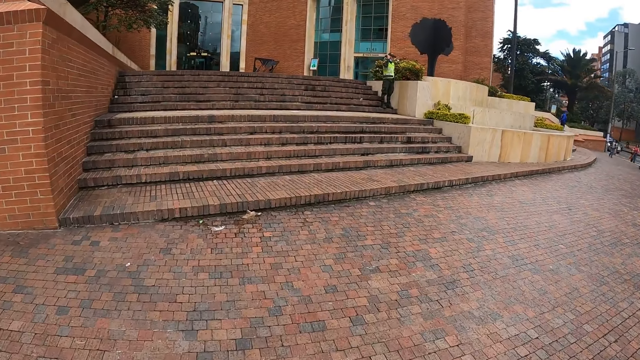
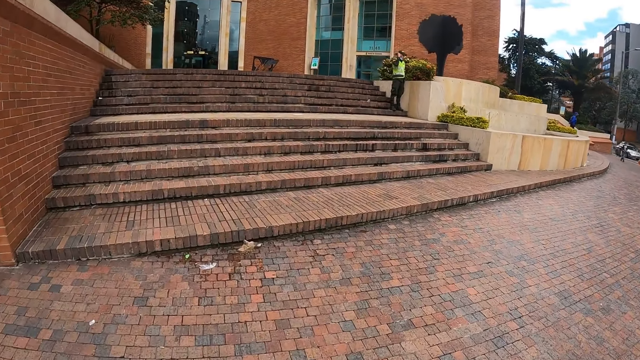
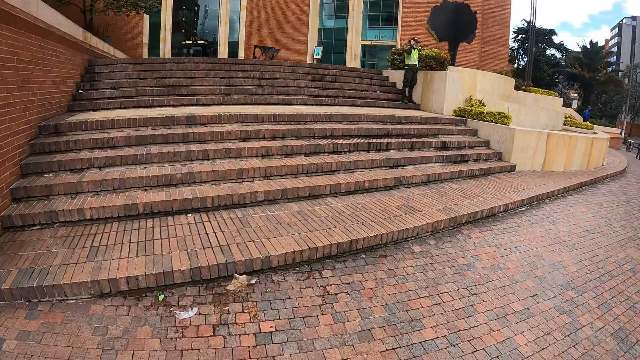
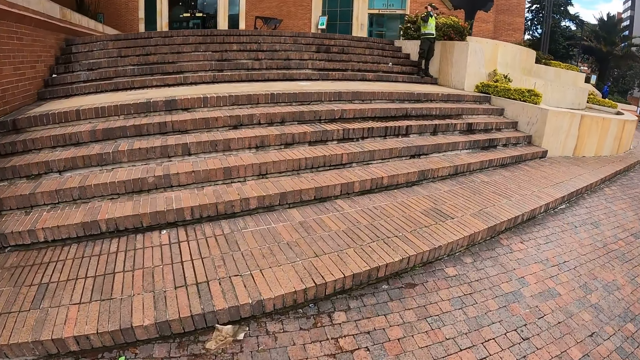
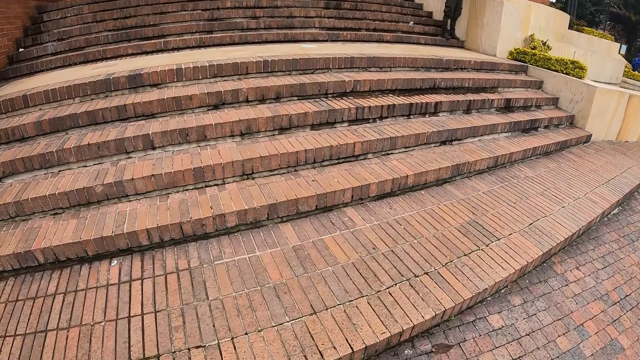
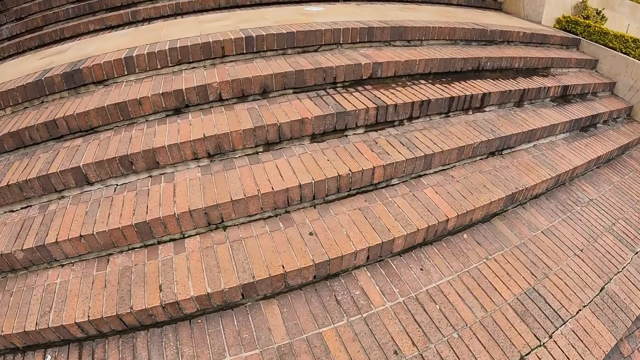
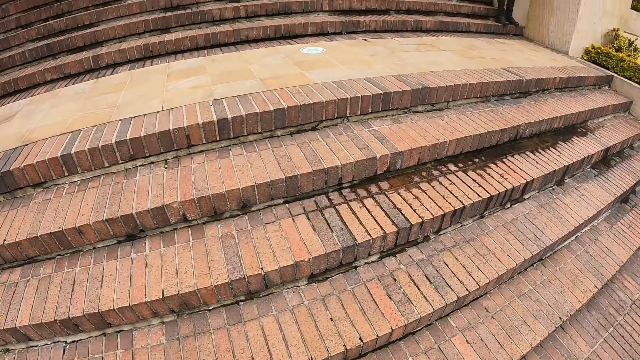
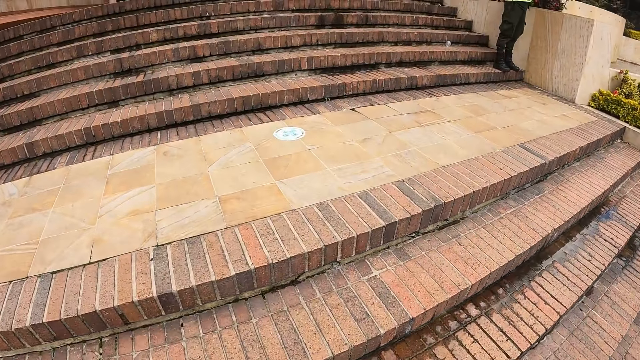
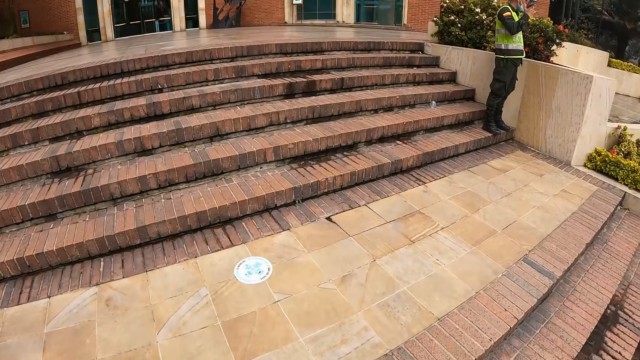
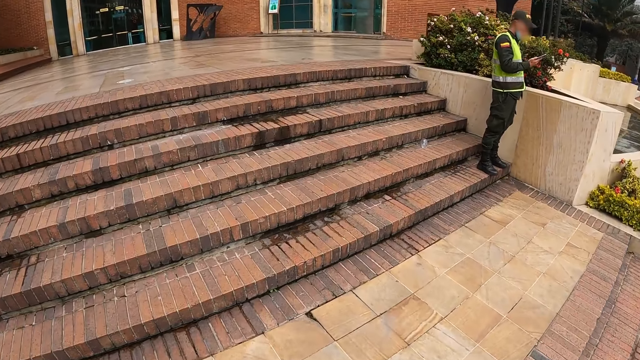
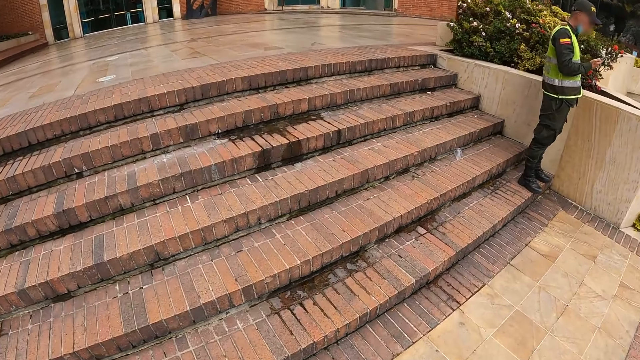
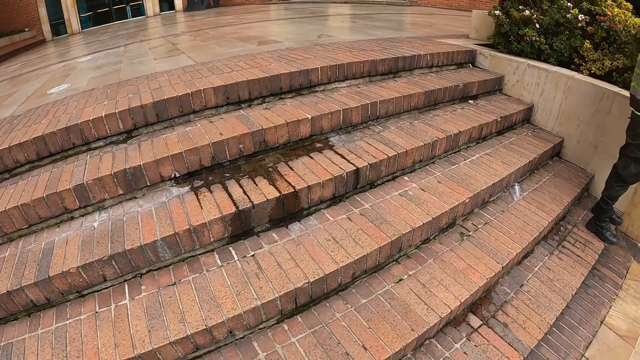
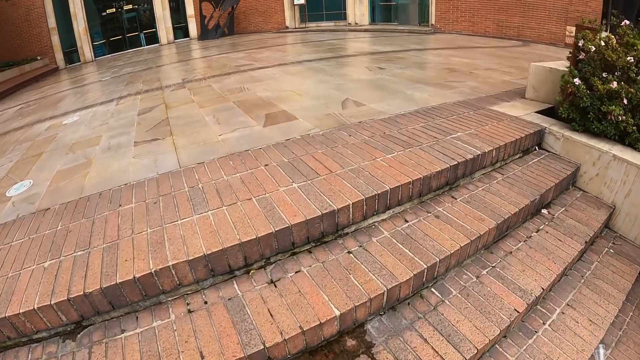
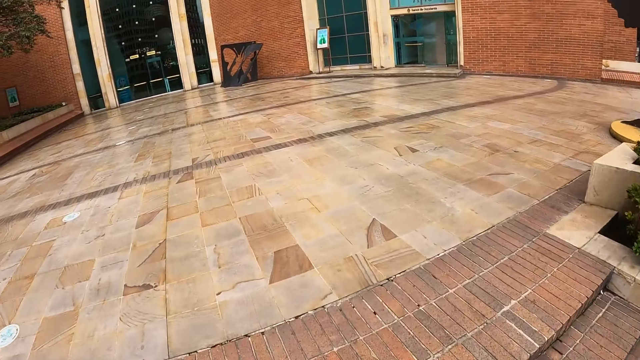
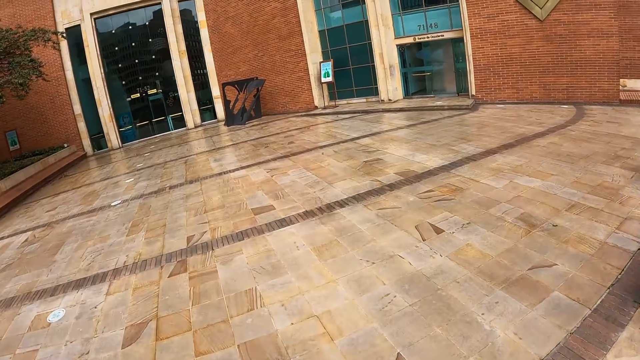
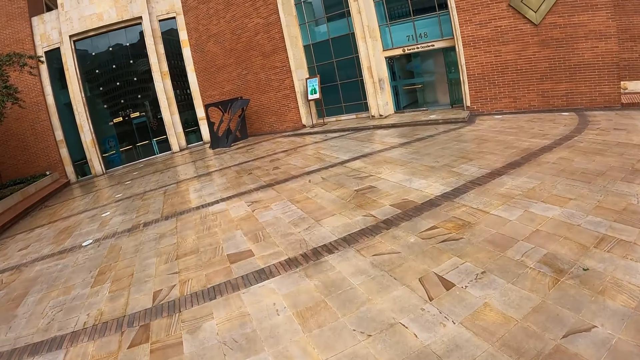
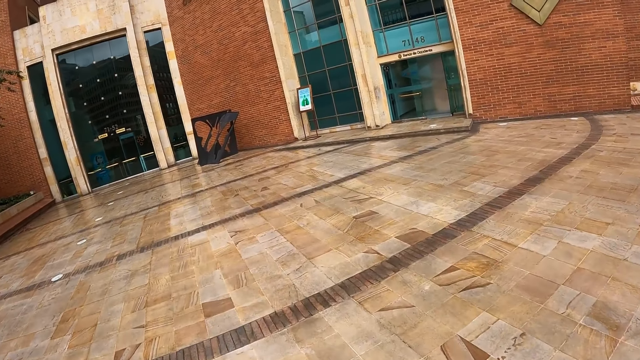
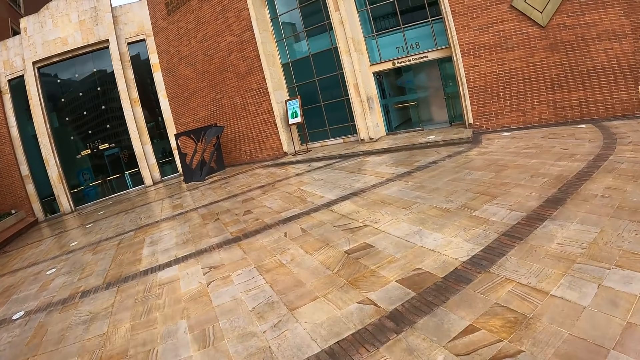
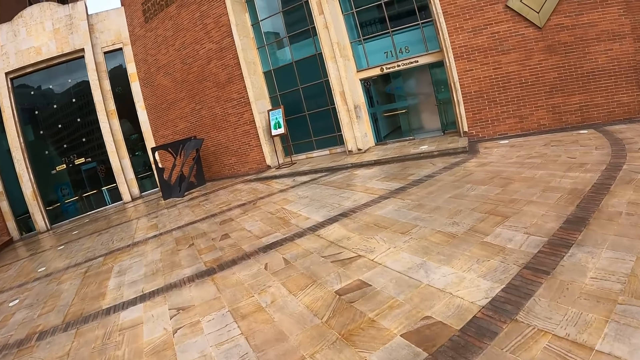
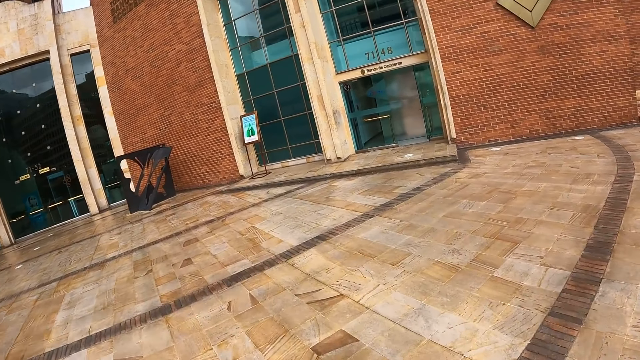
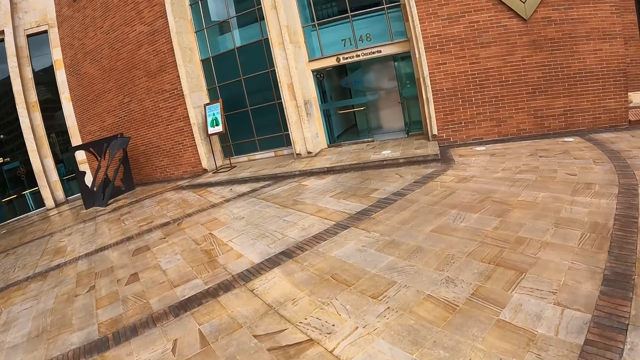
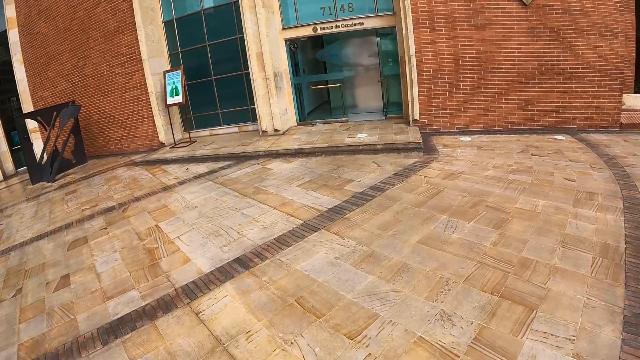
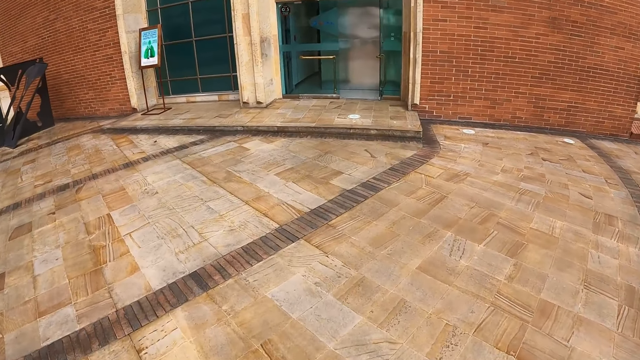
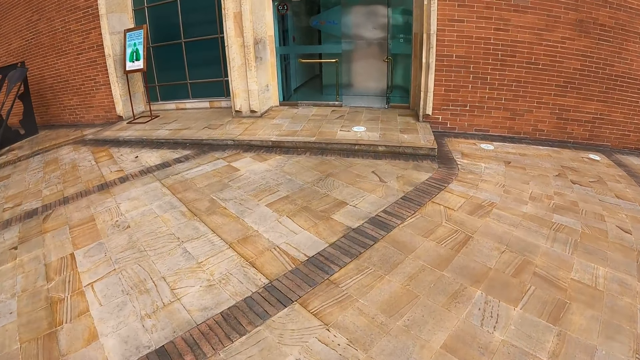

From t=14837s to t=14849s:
The camera wearer walks towards a building. They climb the stairs and walk towards the door.

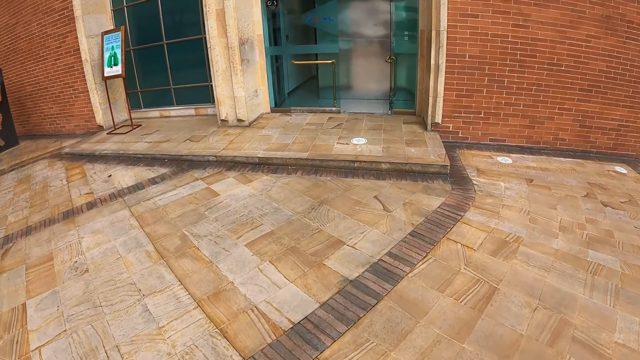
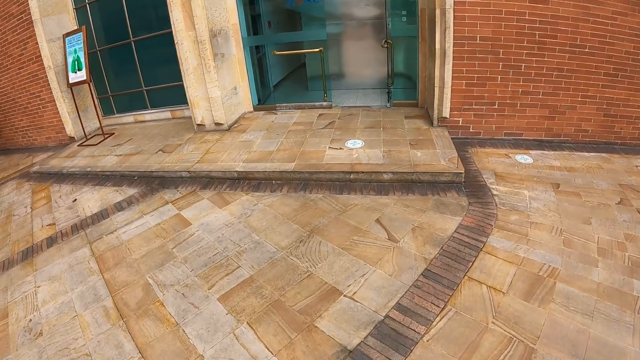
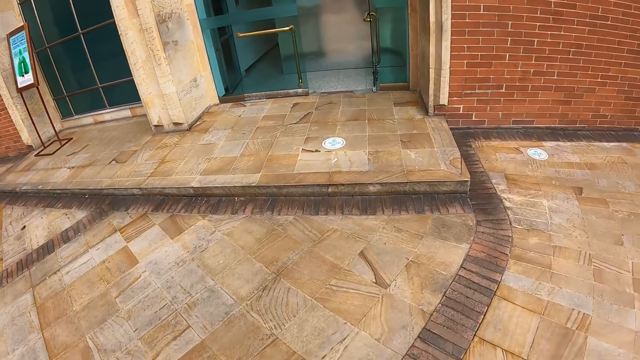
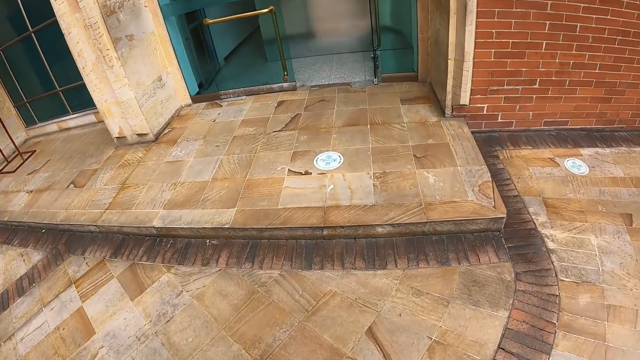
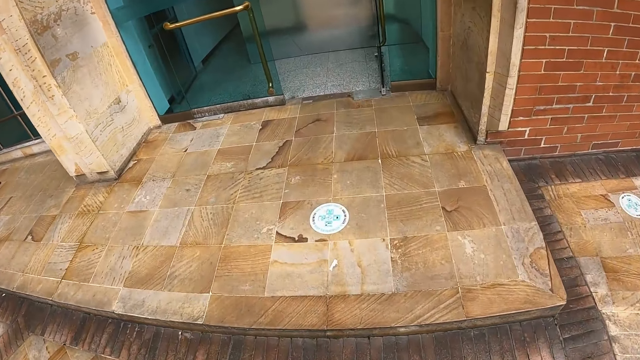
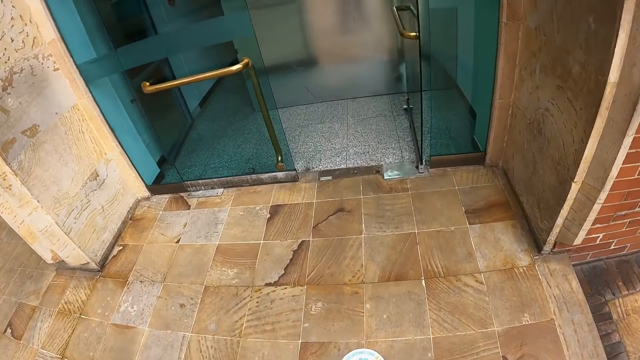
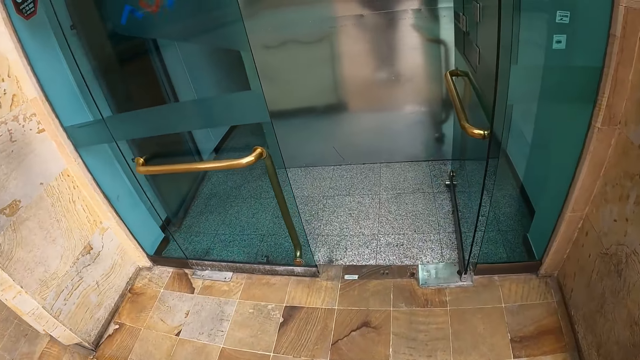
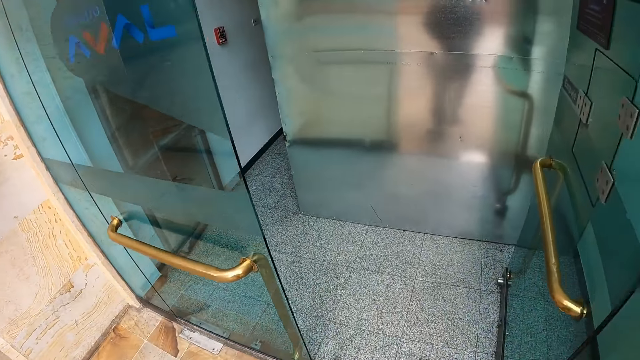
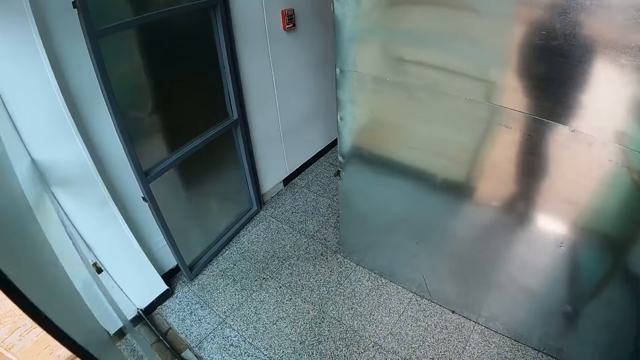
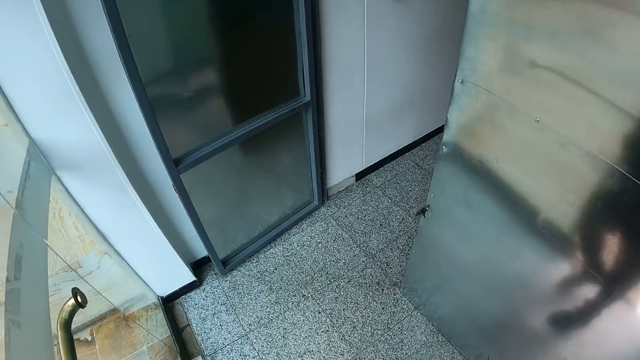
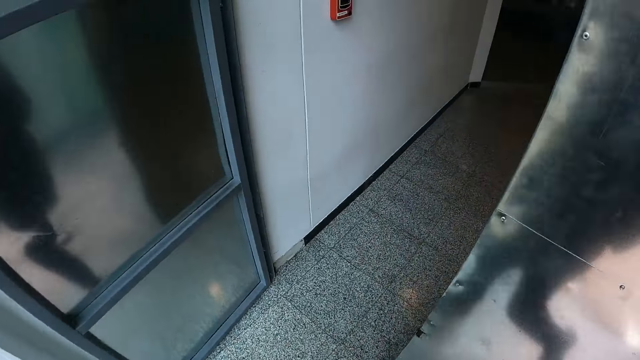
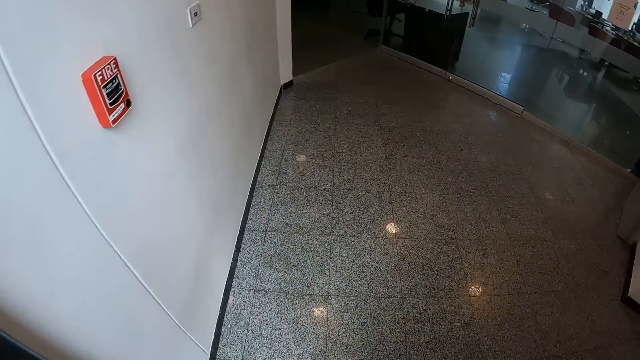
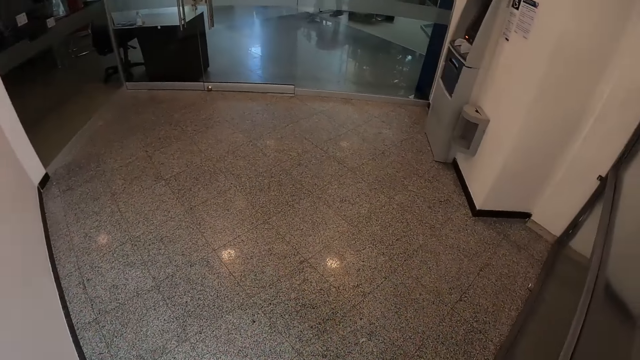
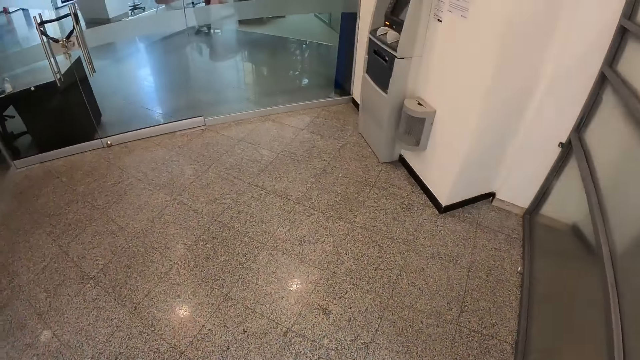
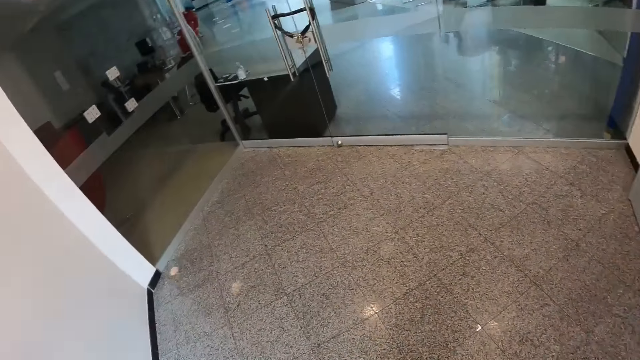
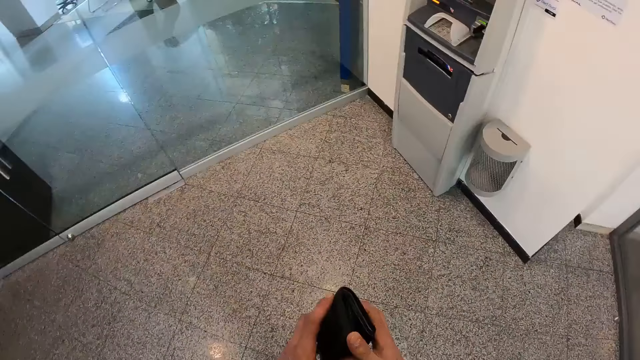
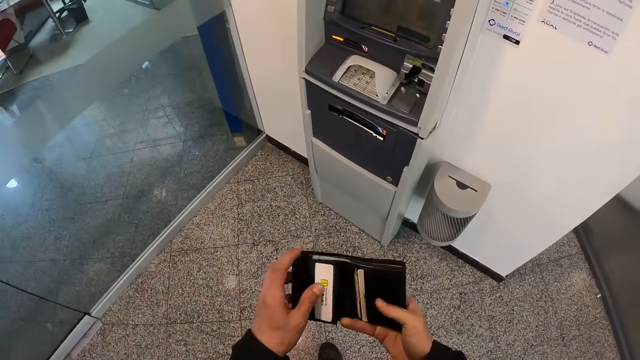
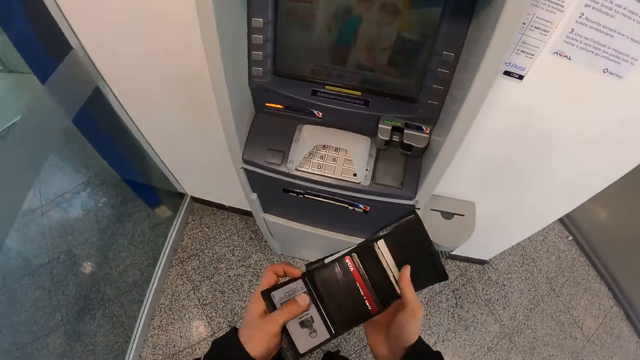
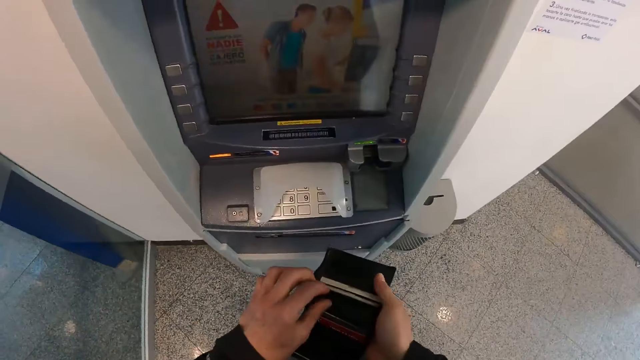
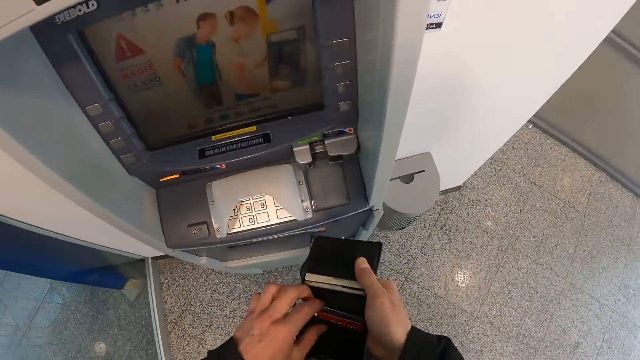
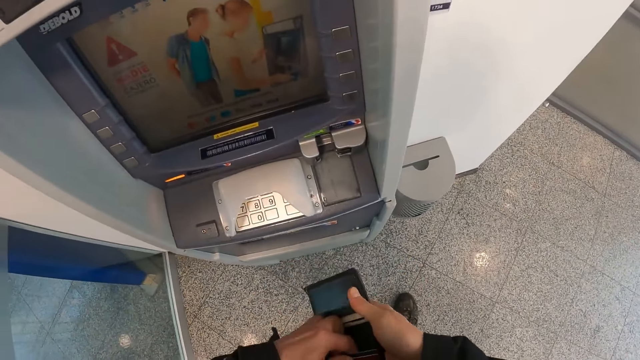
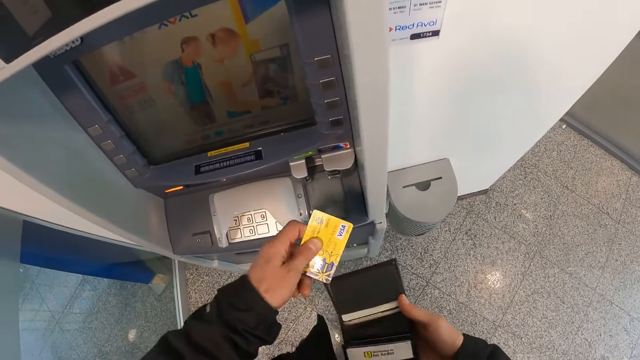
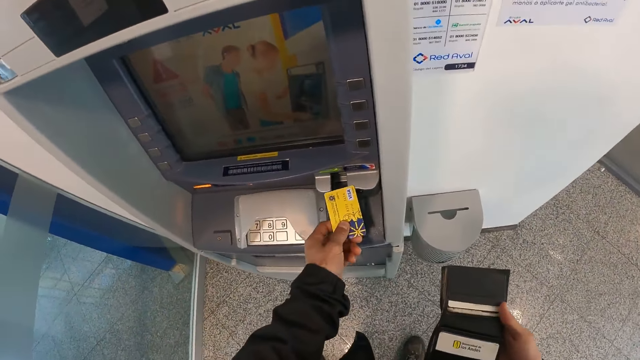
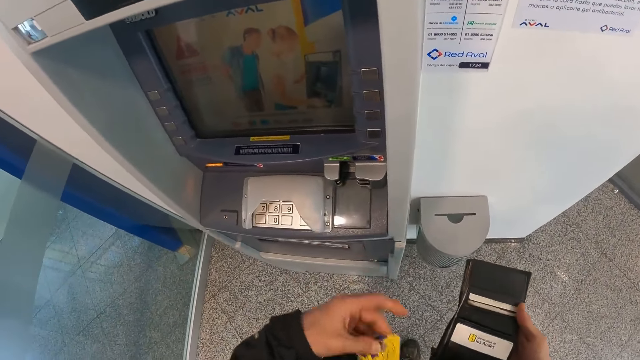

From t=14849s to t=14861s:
The camera wearer walks into an automated teller machine room. He holds his wallet with his hands. He opens his wallet with his hands. He removes the credit card or visa debit card from his wallet with his left hand.
